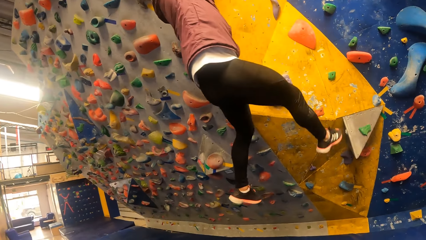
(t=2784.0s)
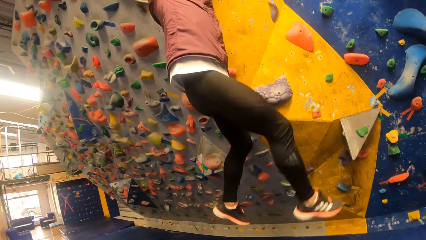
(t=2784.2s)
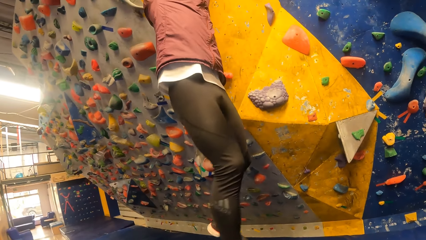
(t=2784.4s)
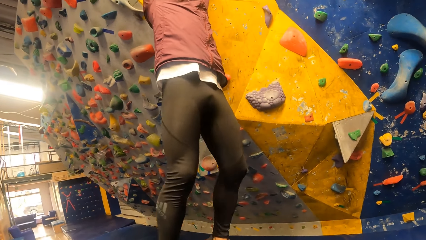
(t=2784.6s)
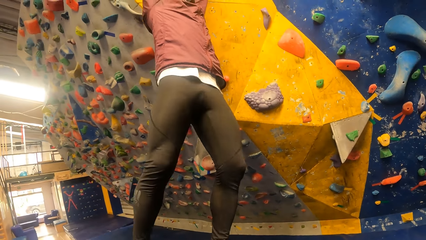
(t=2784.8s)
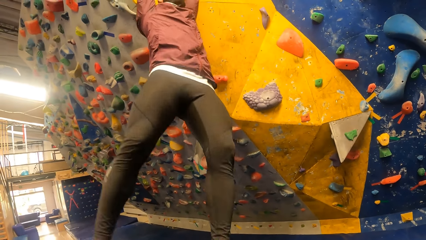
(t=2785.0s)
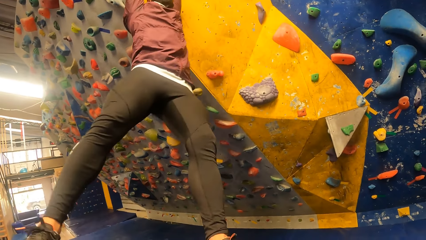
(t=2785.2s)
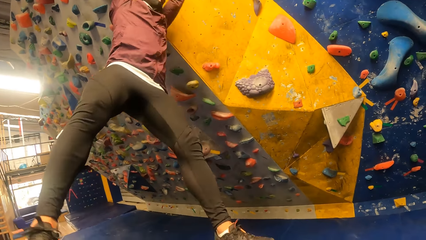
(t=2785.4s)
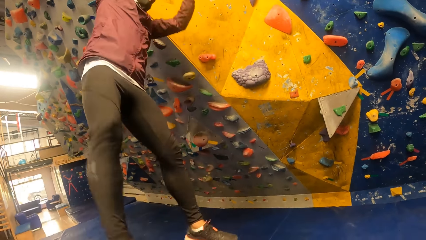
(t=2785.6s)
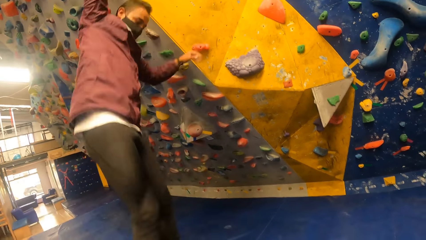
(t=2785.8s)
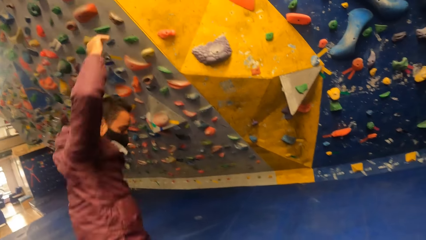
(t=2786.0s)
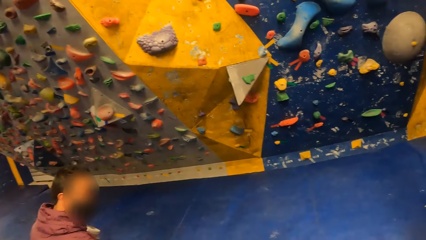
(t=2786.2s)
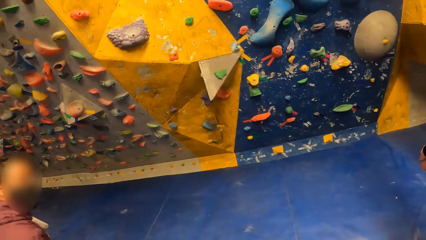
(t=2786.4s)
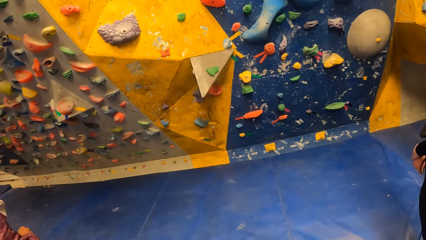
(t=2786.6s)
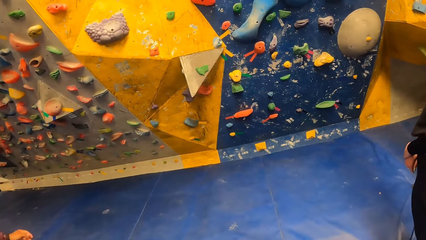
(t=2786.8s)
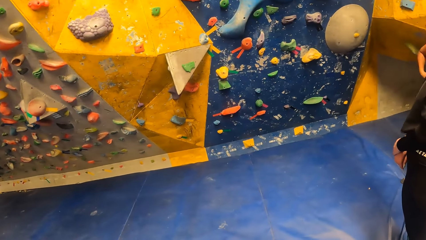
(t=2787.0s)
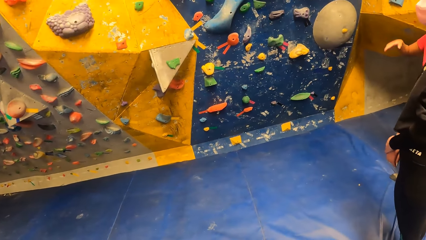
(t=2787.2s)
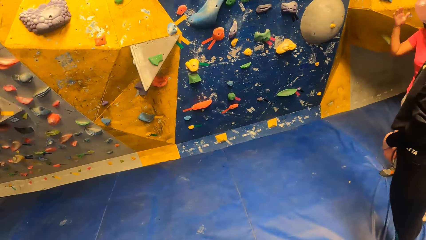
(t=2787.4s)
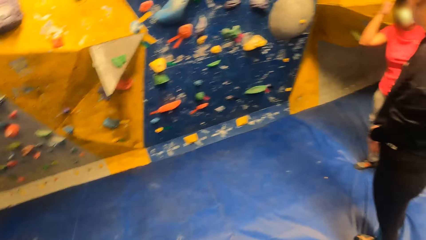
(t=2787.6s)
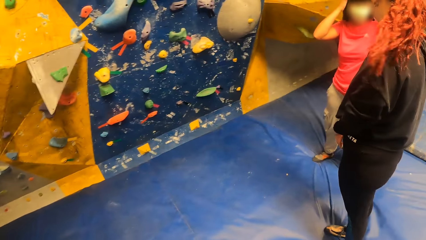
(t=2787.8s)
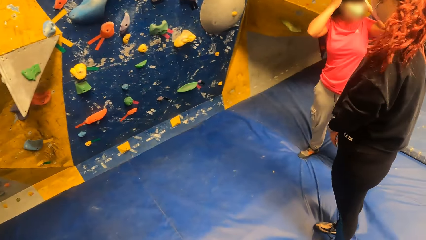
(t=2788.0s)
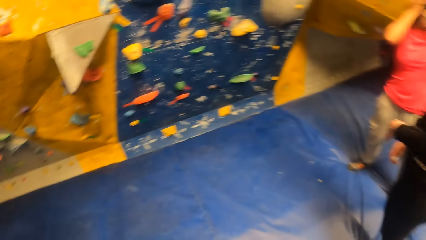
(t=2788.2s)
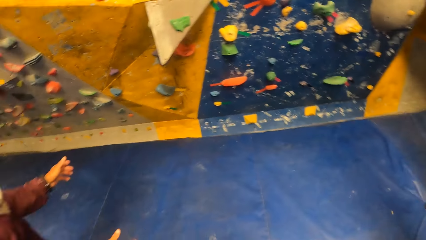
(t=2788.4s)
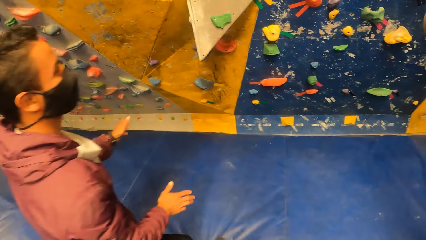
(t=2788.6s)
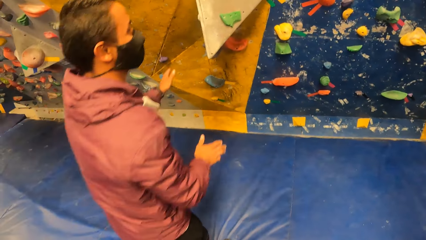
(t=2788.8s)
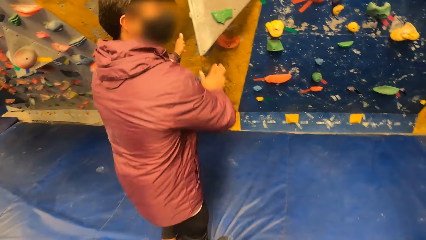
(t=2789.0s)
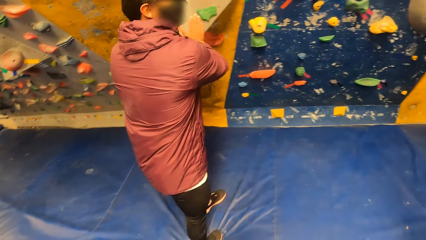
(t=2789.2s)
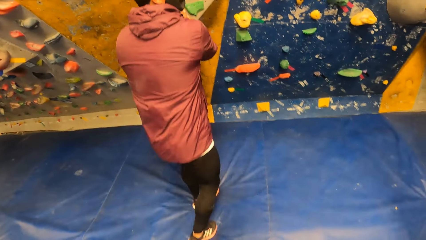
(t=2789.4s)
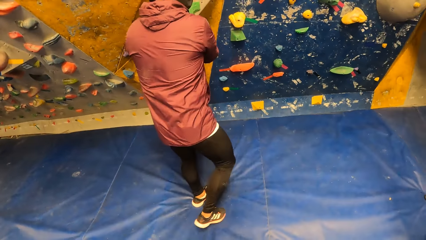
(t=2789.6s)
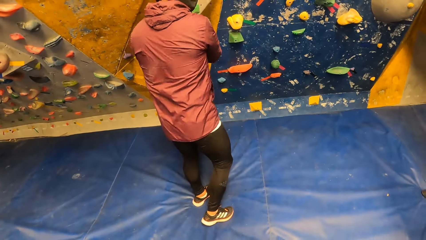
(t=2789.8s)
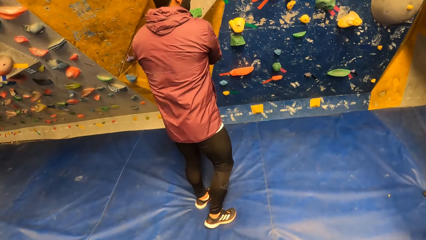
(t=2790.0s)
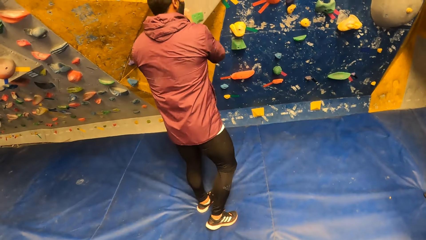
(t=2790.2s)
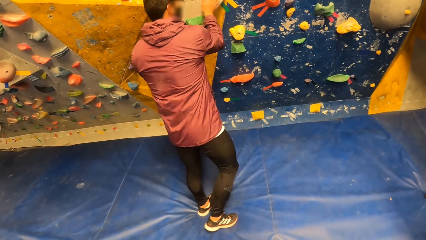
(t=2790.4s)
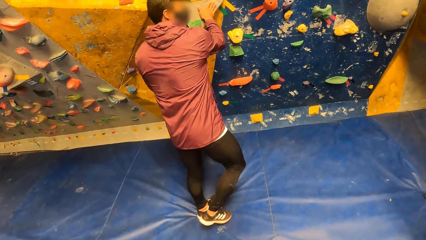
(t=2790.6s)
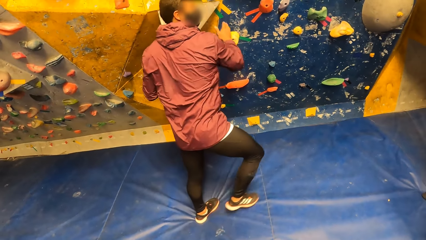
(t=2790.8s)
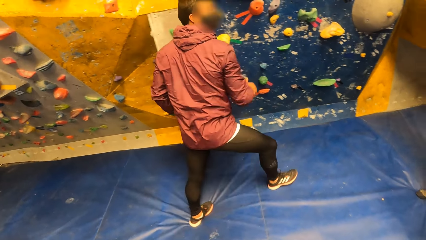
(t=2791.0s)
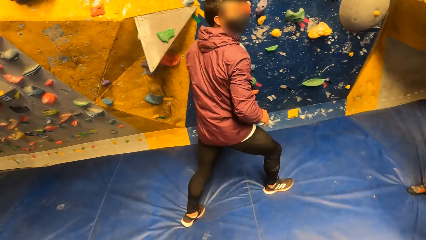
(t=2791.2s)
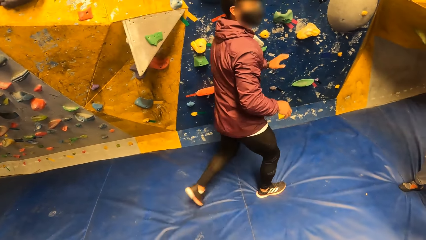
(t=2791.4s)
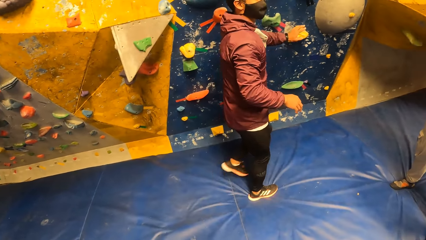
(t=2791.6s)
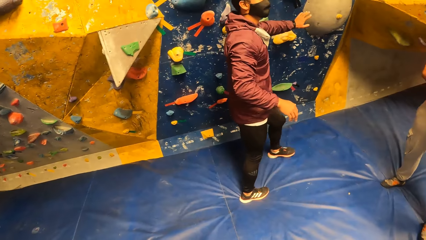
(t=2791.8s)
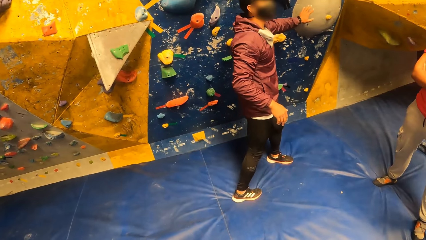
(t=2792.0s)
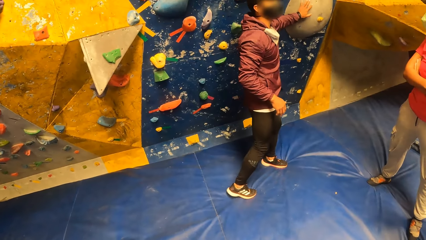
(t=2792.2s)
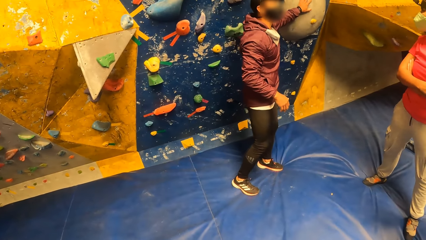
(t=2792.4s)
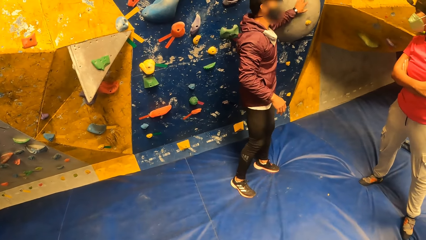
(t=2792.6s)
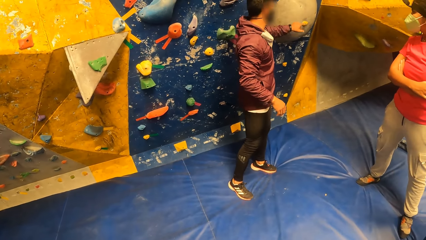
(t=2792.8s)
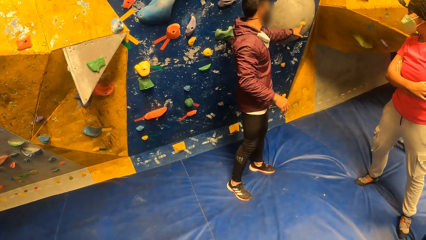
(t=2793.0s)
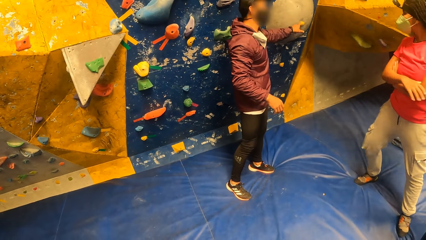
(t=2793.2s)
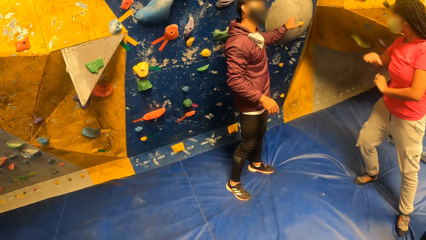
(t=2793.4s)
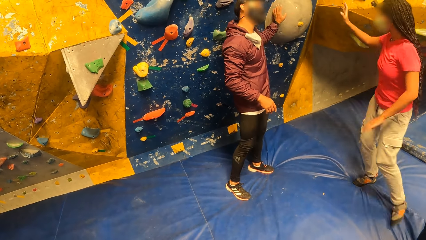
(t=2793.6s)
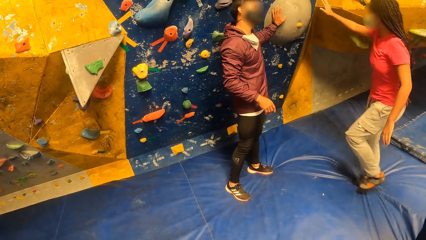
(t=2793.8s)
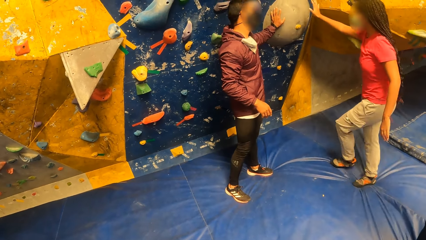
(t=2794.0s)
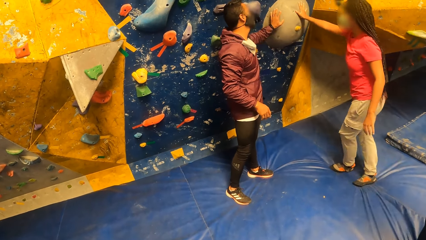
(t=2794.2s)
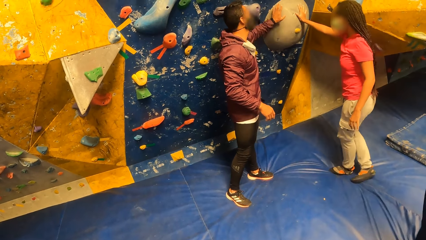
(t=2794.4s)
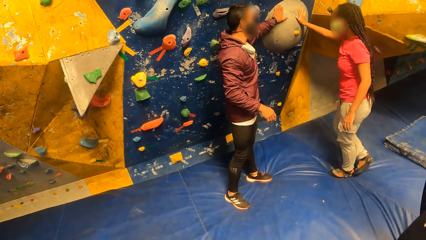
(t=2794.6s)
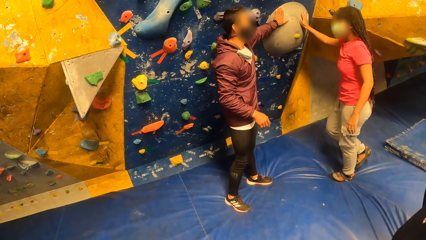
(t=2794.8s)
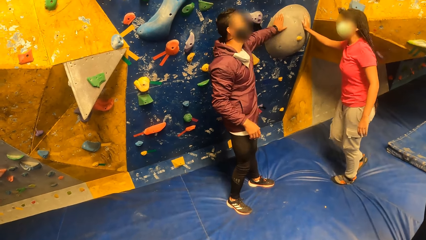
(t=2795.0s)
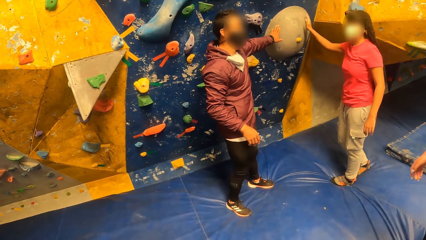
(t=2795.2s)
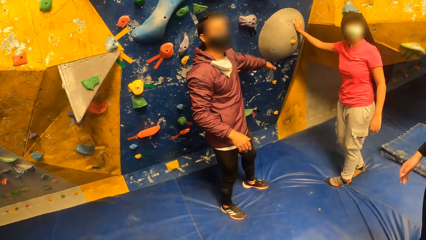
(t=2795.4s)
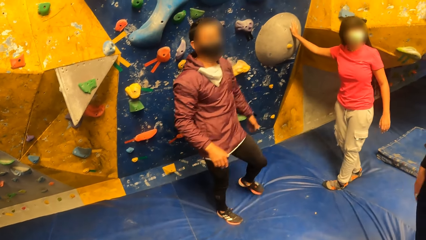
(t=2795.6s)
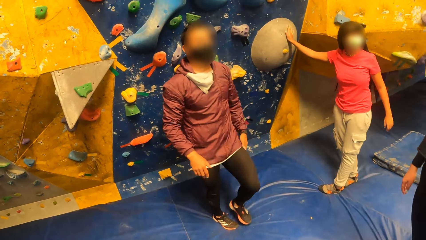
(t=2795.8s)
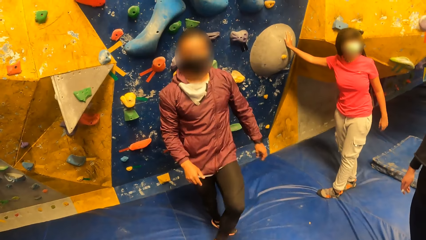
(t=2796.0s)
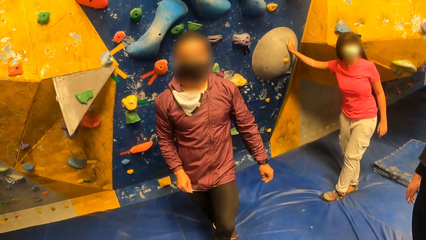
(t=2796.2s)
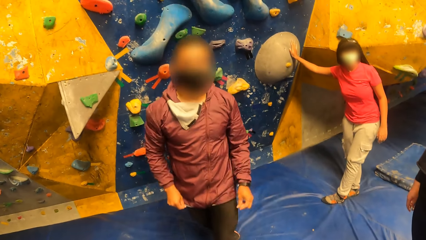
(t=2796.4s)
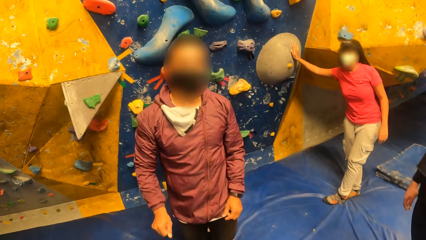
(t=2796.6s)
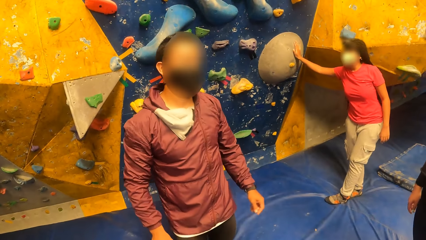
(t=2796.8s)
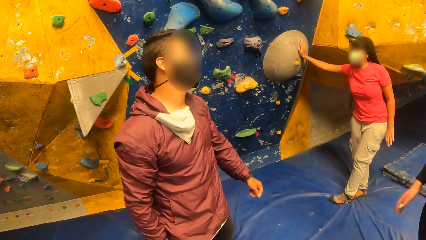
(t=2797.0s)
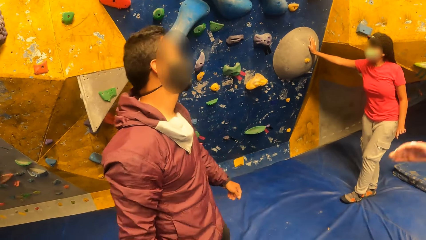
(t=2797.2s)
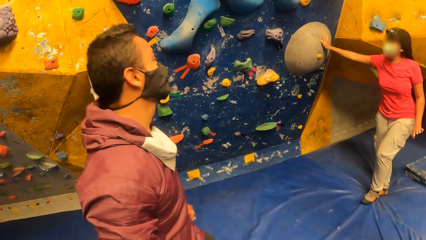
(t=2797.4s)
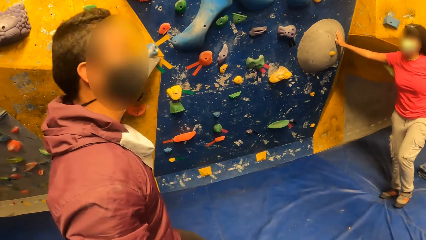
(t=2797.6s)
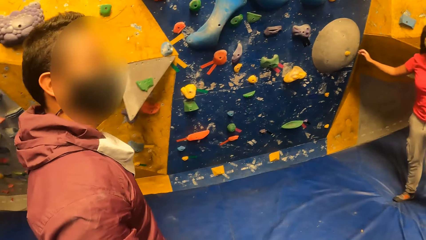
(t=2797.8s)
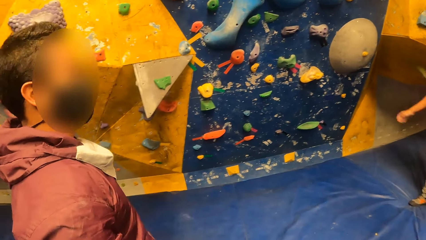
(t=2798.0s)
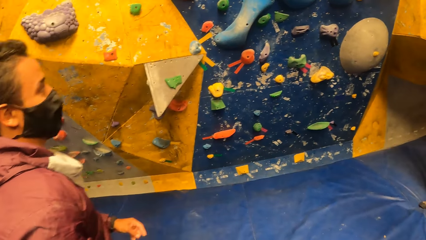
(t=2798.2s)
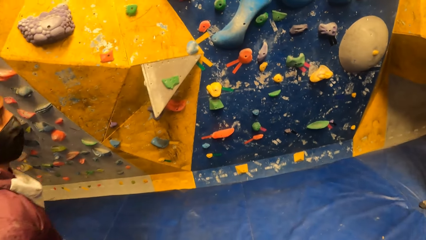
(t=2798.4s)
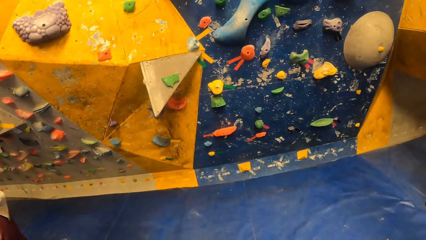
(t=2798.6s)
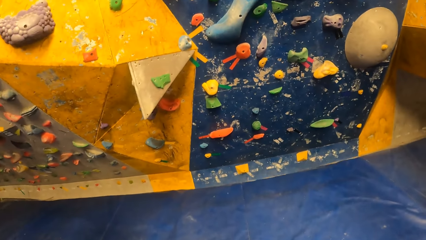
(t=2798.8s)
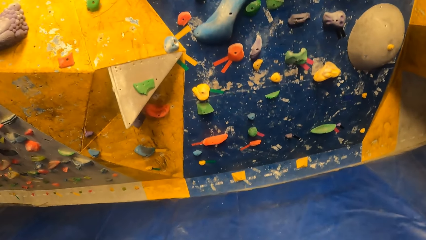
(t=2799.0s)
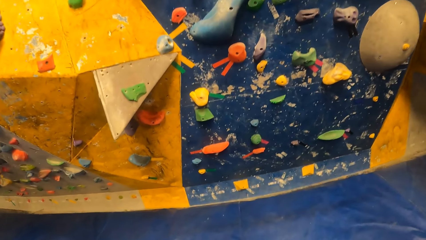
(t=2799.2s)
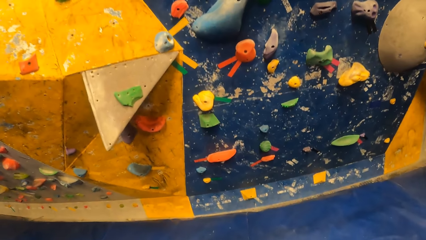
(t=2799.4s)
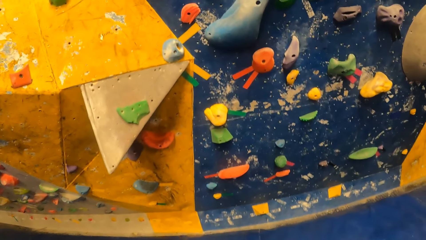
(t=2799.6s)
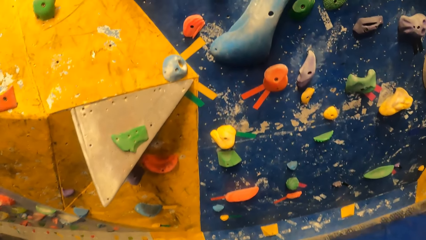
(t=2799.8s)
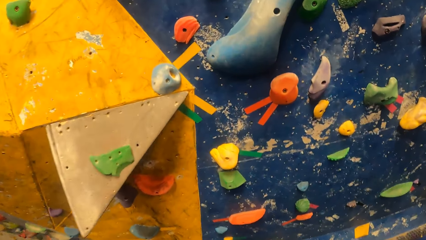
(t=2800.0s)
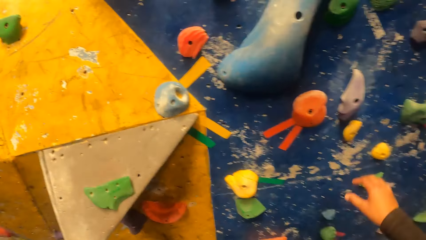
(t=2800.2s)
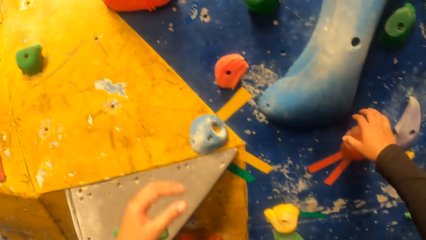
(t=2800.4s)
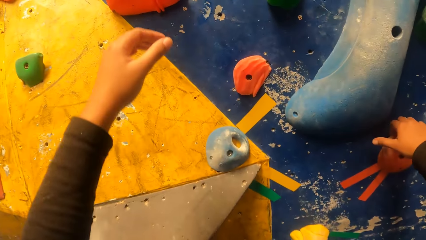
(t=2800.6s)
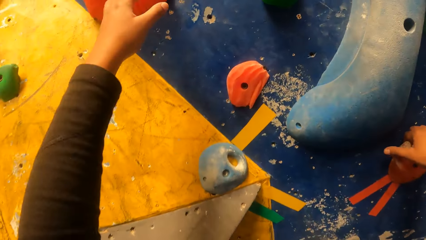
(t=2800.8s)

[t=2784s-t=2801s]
A man jumps down from the wall. A woman interacts with another woman. The first woman adjusts her hair with her two hands. The man interacts with the first woman. The man touches the wall with his two hands. The man touches the wall with his left hand. The first woman touches the wall with her right hand. The camera wearer walks in the wall climbing.
